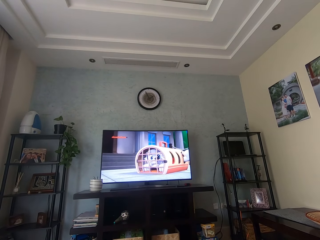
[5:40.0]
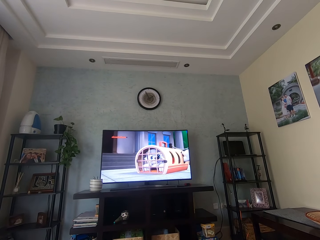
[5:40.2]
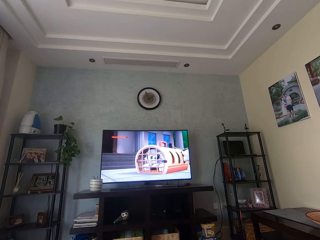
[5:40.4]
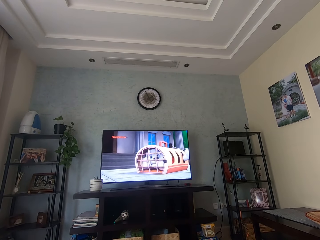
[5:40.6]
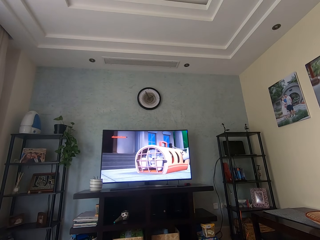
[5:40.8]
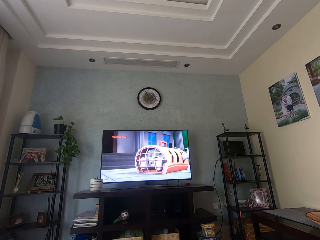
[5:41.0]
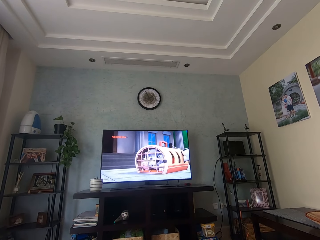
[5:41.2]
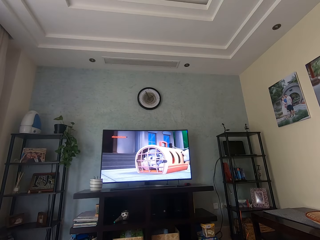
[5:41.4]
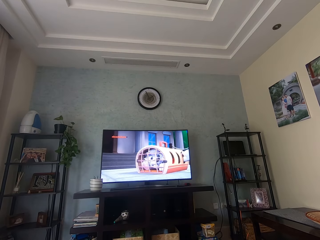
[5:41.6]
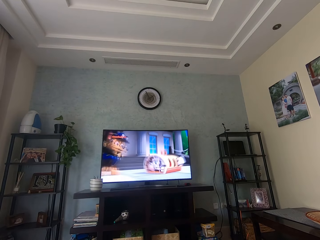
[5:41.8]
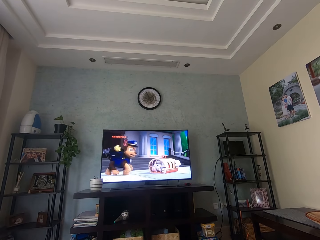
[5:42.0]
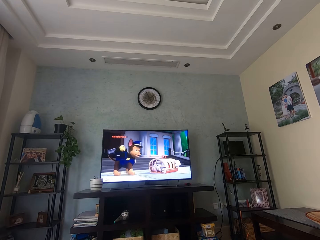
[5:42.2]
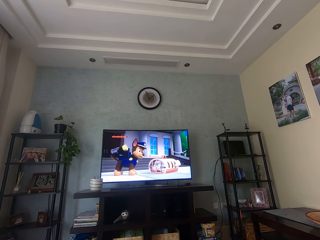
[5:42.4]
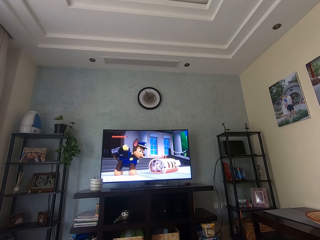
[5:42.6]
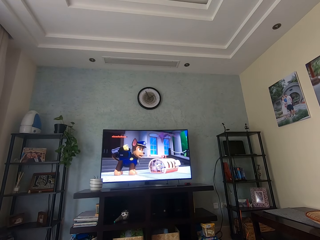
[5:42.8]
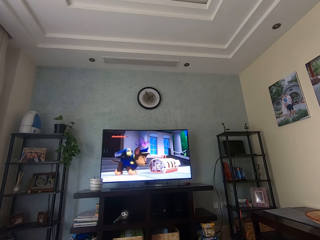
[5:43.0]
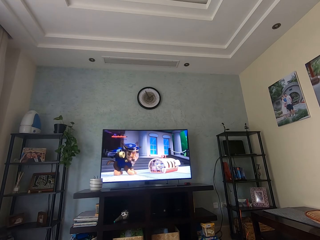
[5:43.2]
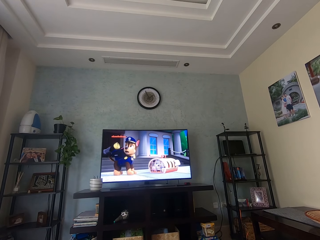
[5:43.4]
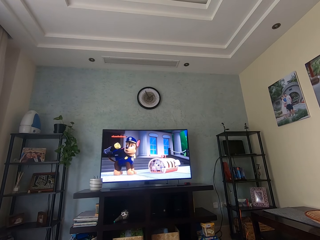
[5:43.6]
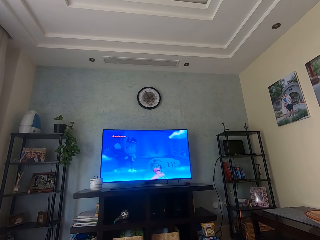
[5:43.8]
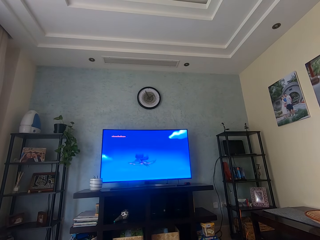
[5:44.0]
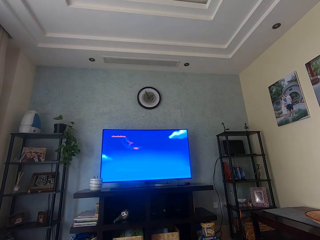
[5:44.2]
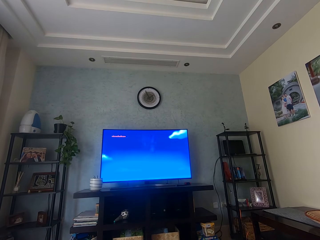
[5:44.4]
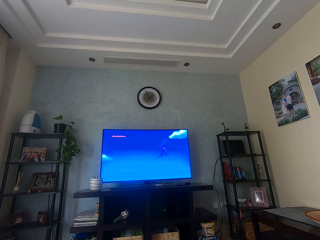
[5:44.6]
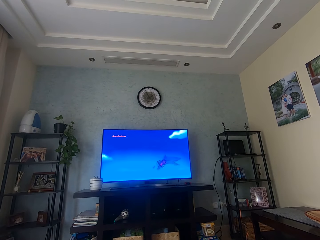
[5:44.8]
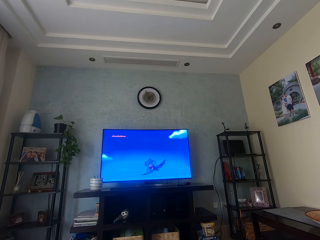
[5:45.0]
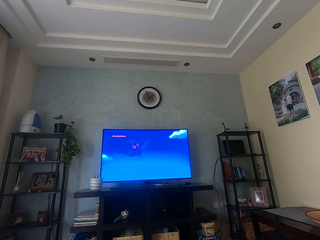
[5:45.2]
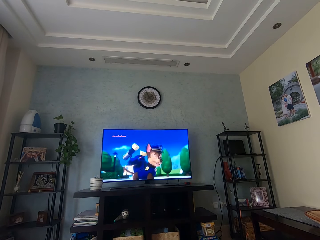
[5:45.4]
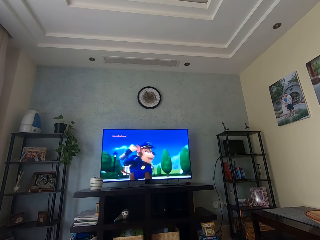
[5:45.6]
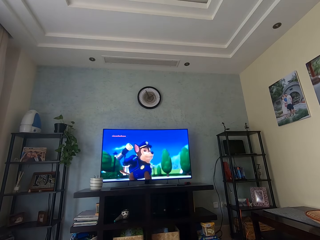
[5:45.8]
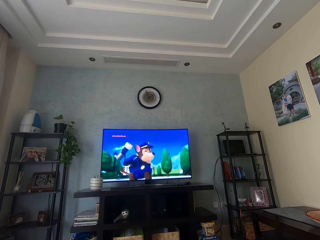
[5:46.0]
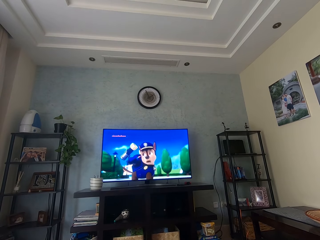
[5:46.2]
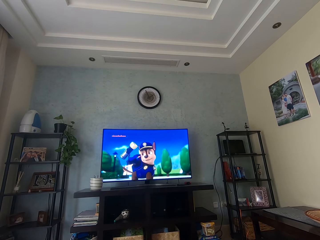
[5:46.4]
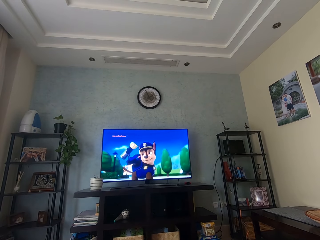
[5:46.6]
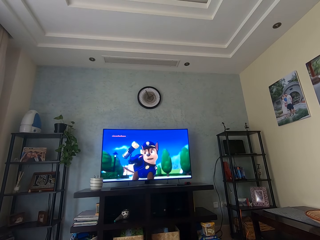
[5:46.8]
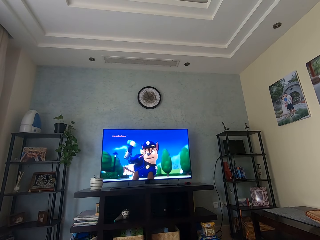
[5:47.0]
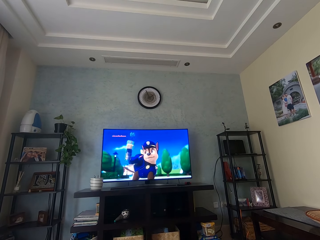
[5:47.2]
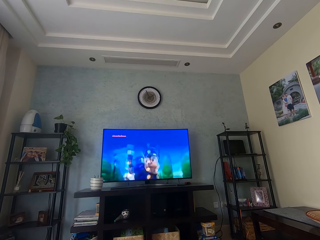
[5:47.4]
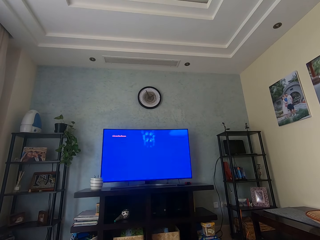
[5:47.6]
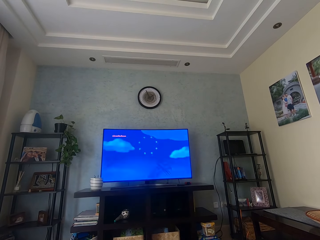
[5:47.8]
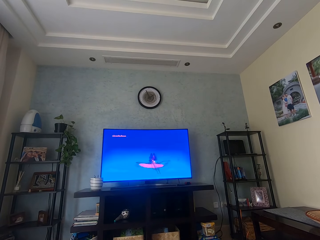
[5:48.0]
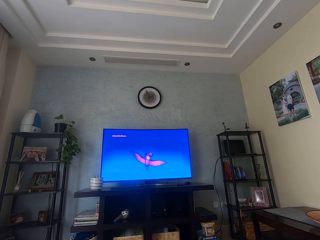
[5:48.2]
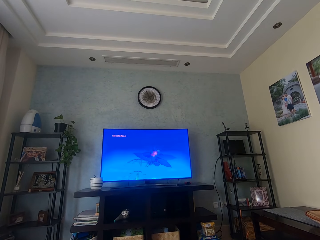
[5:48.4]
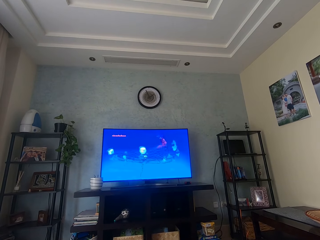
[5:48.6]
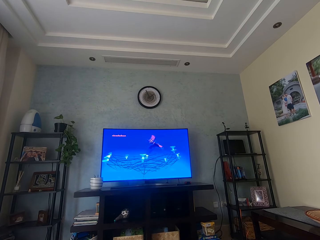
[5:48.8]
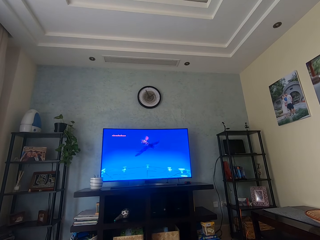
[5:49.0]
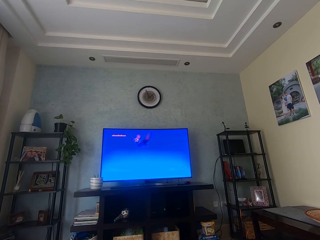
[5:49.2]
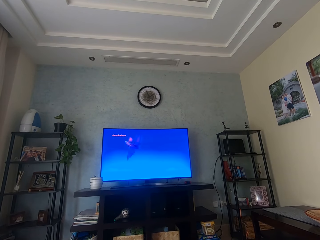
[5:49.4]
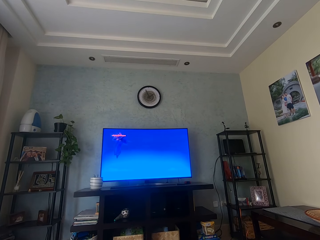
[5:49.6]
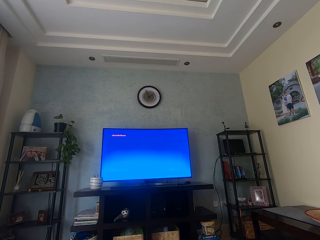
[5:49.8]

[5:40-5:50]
The camera wearer watches television.

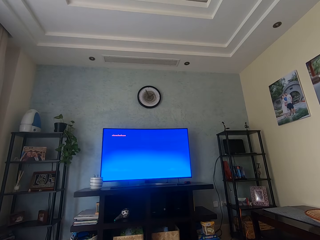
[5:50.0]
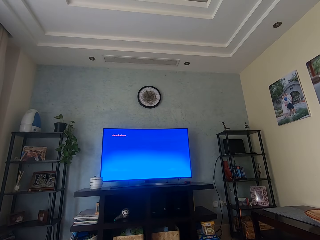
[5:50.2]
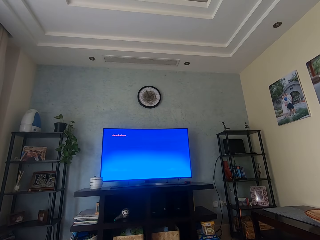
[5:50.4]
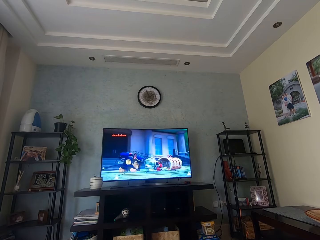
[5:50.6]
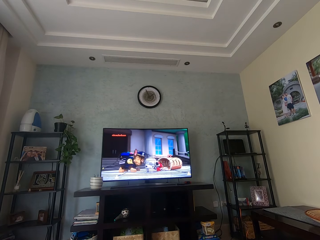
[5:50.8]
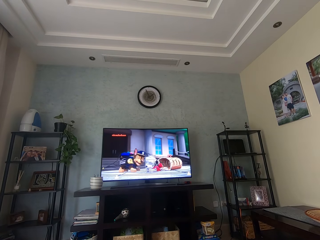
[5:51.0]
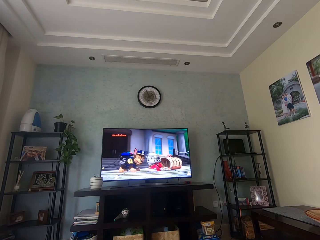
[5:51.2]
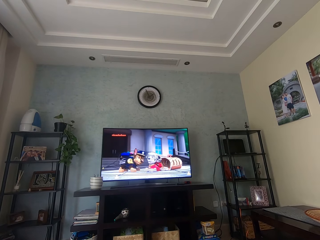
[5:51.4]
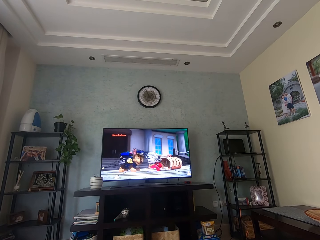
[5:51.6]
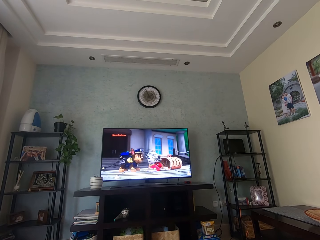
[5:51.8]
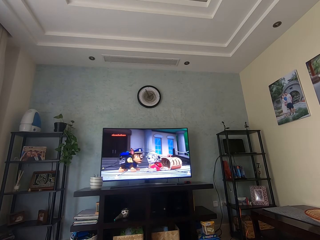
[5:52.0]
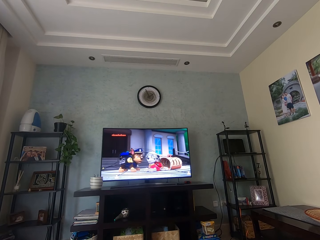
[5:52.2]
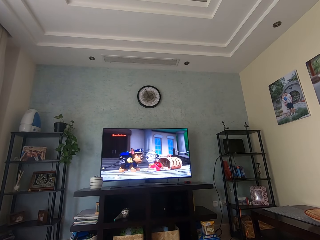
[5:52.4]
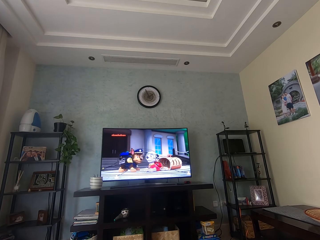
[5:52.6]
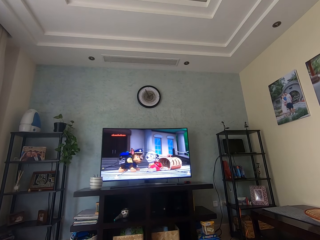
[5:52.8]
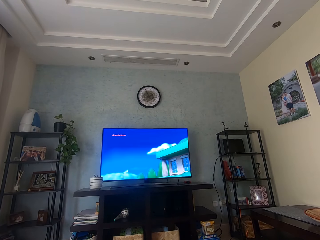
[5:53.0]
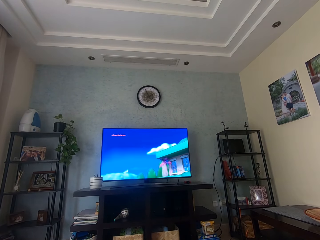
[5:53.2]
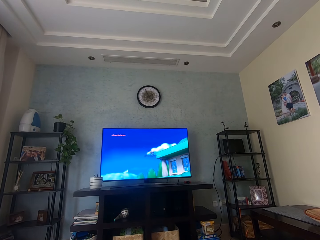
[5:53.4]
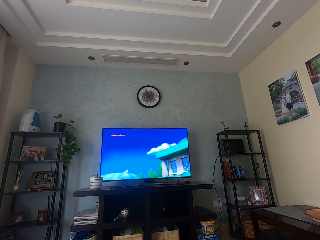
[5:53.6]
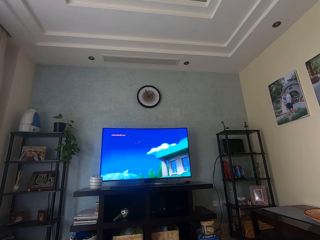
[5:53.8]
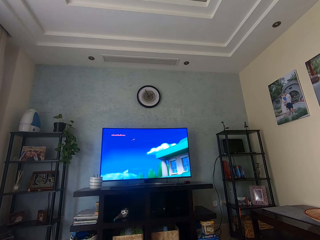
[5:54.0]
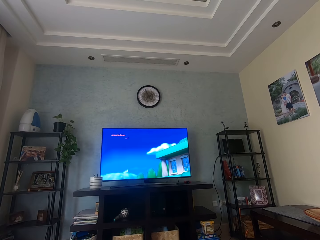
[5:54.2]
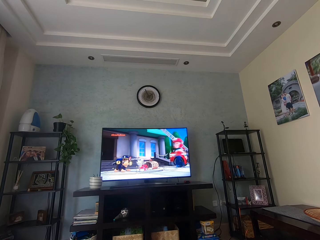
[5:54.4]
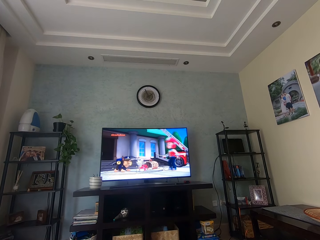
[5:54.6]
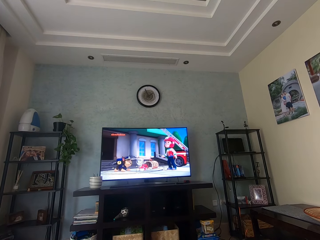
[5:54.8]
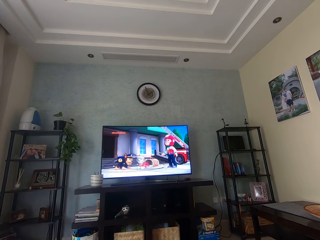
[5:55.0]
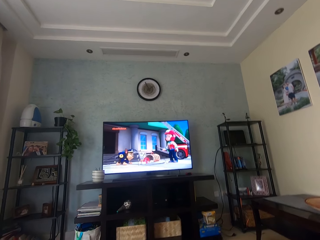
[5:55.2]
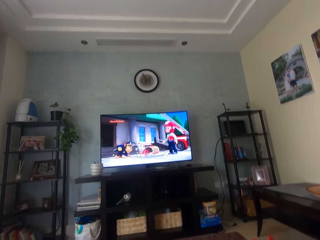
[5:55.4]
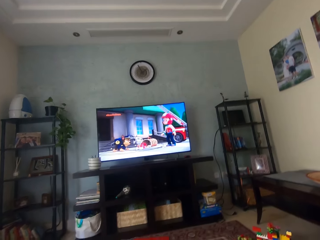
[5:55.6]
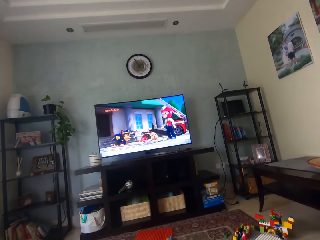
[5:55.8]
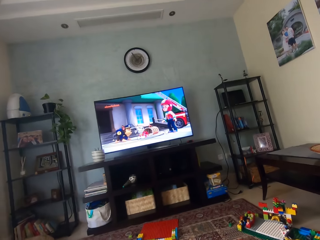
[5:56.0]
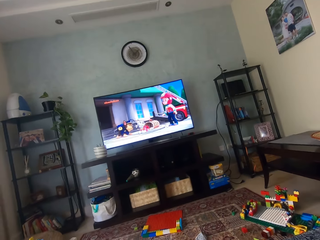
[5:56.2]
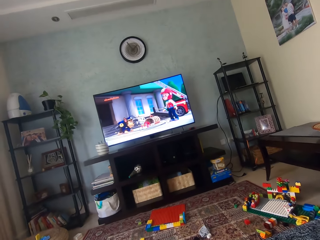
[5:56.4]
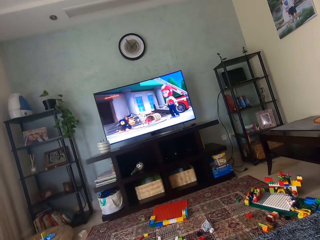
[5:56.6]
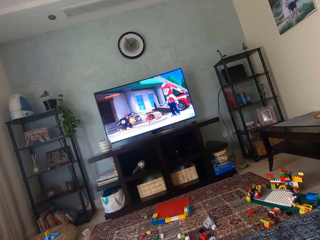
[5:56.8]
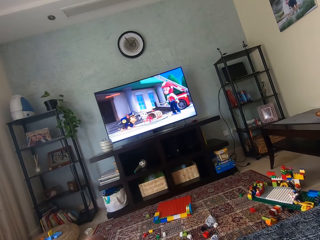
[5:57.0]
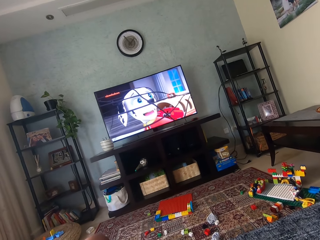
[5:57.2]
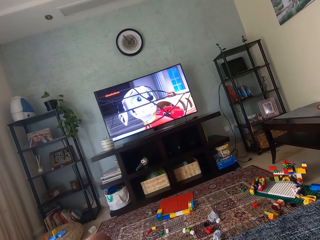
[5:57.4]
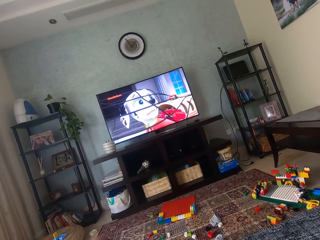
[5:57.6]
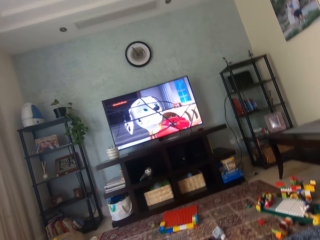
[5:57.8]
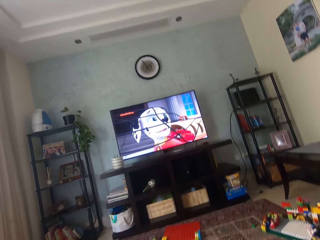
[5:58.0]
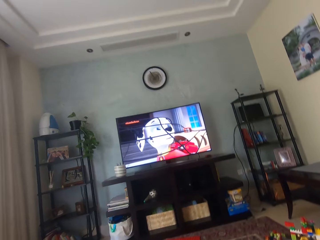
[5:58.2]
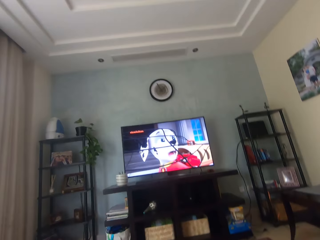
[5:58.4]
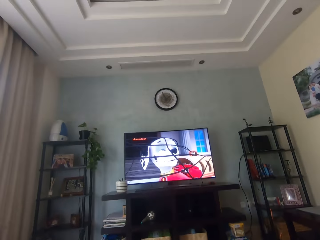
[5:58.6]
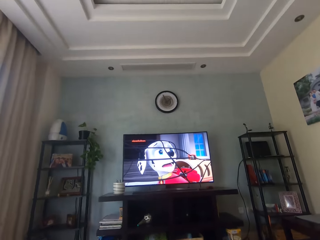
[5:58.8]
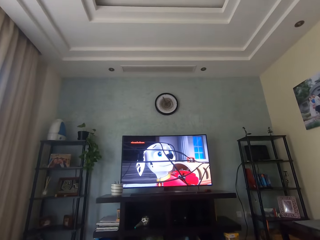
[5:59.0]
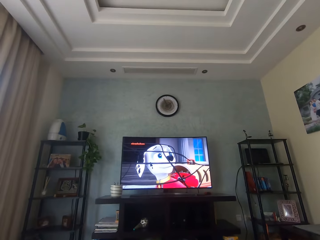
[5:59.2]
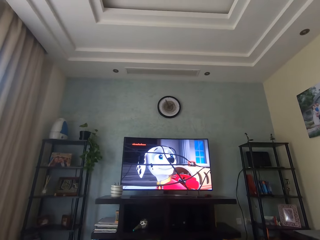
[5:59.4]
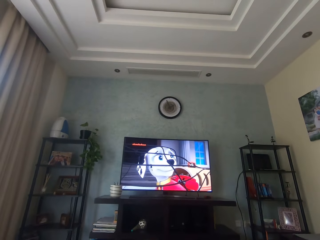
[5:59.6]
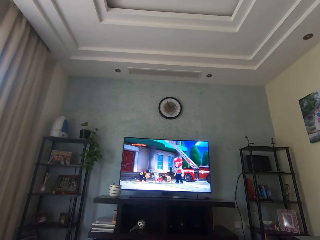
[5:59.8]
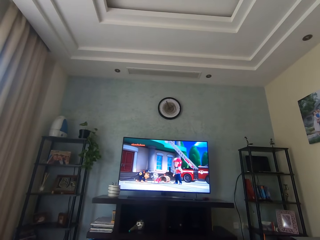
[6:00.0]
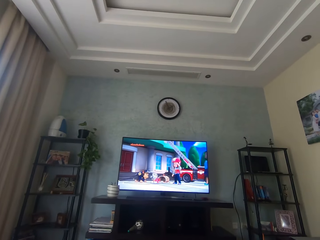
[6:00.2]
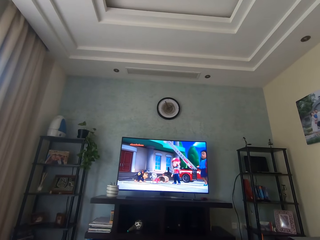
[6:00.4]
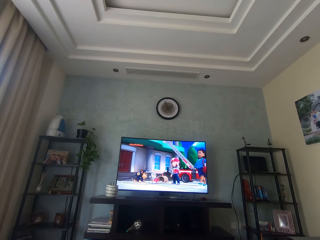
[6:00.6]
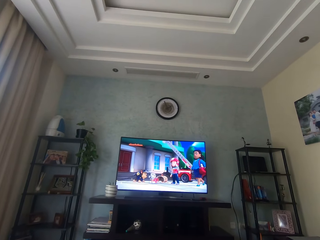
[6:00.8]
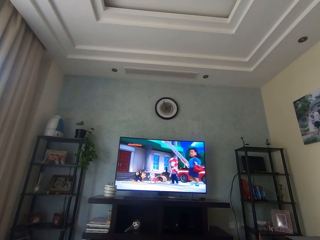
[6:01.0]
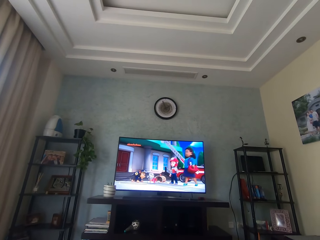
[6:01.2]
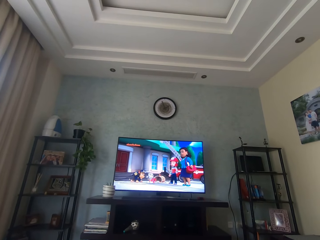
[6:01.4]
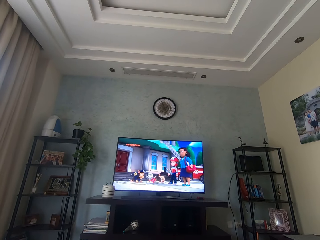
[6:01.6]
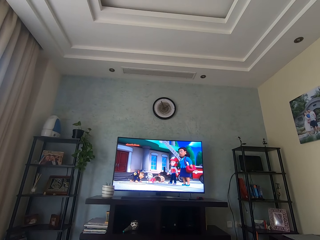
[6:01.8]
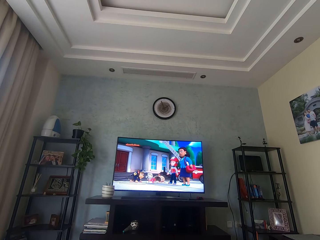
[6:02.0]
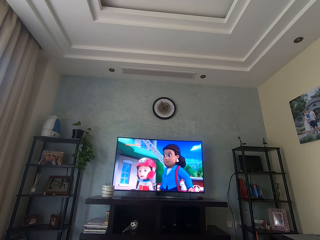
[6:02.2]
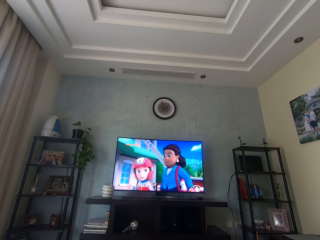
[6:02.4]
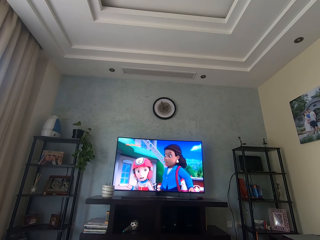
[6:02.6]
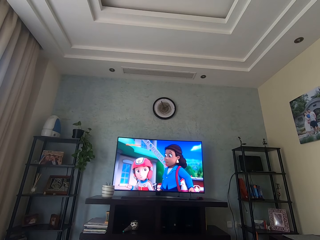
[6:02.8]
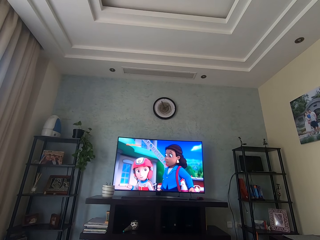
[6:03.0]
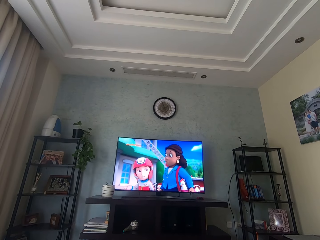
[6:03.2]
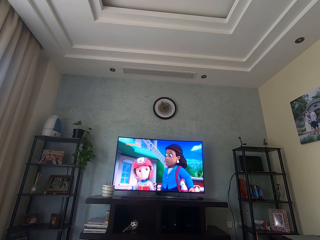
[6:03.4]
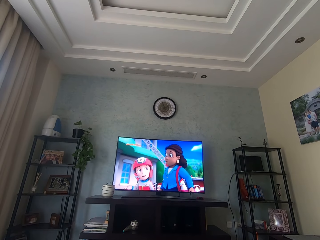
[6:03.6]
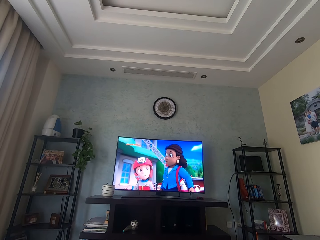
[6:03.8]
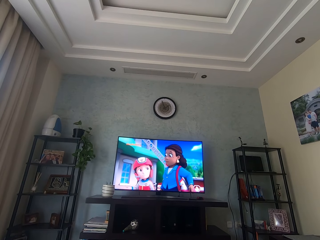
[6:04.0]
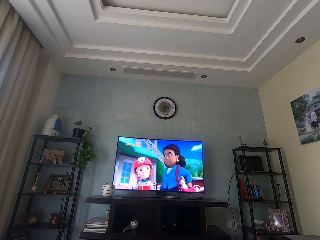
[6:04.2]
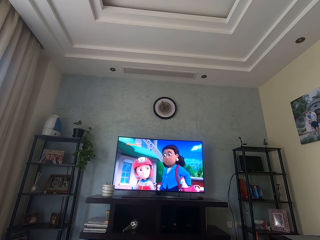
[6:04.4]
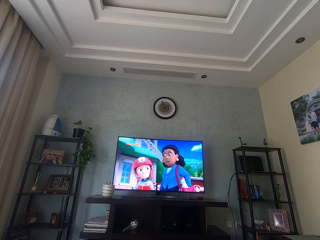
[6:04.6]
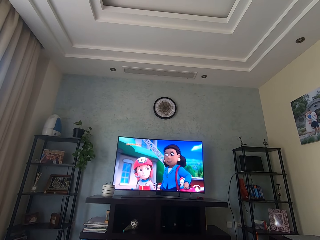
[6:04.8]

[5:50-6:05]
The camera wearer watches television. They look around. They watch television.
